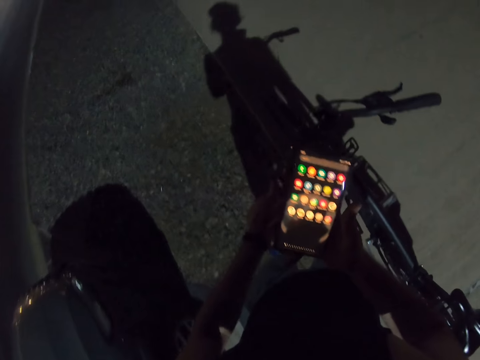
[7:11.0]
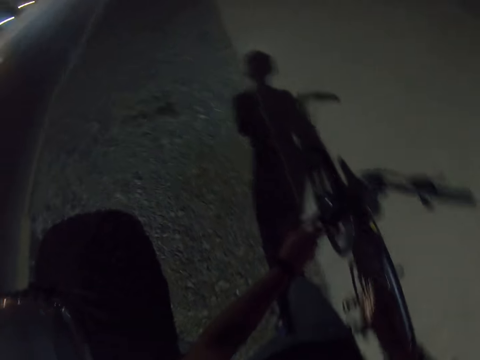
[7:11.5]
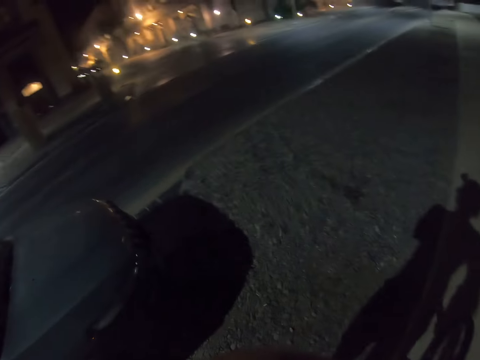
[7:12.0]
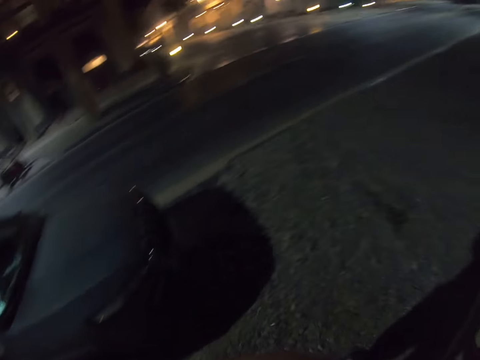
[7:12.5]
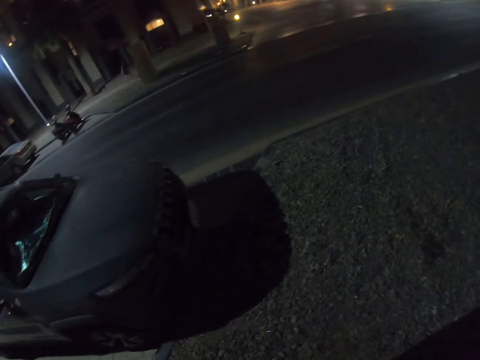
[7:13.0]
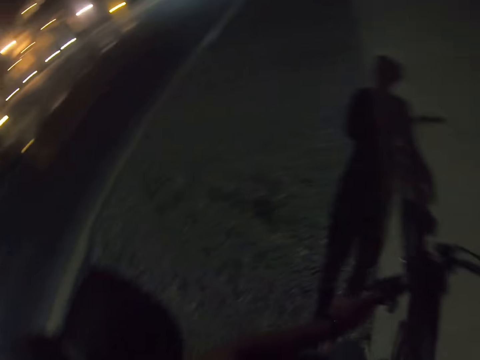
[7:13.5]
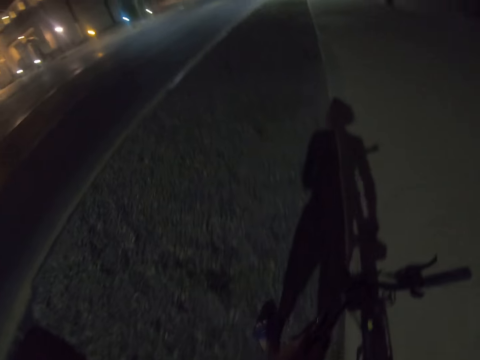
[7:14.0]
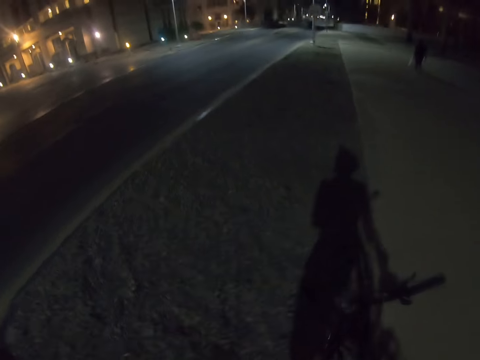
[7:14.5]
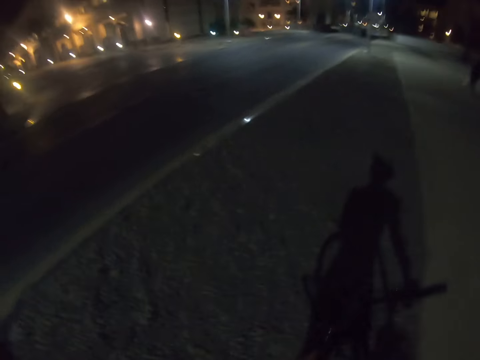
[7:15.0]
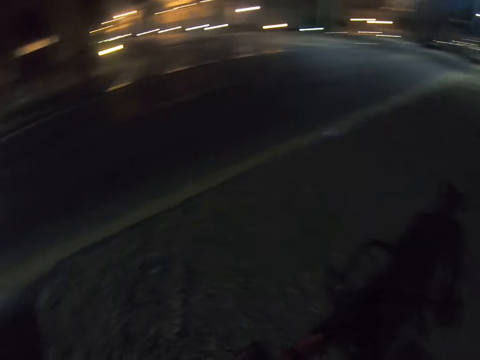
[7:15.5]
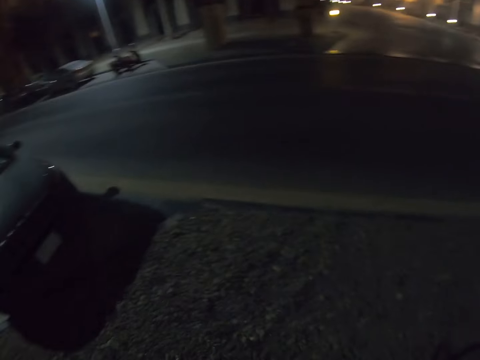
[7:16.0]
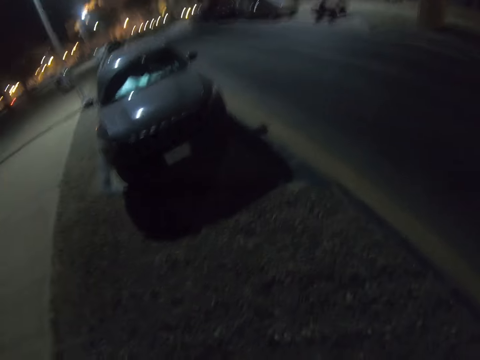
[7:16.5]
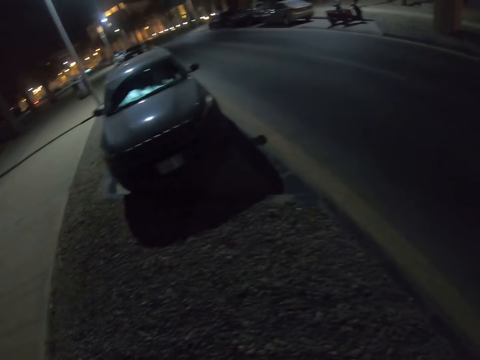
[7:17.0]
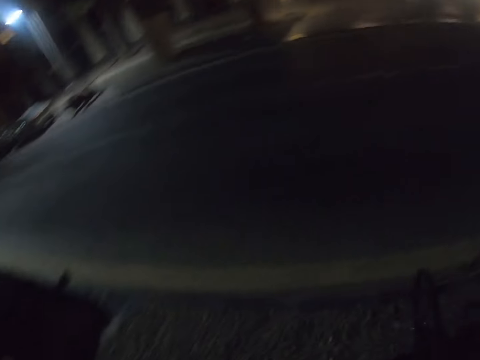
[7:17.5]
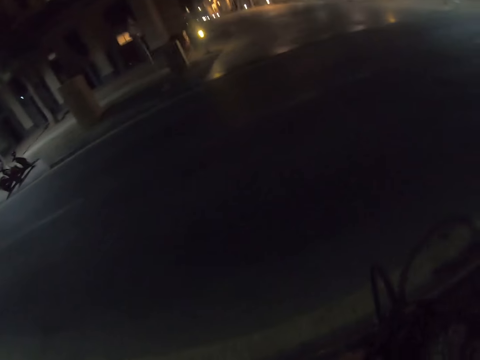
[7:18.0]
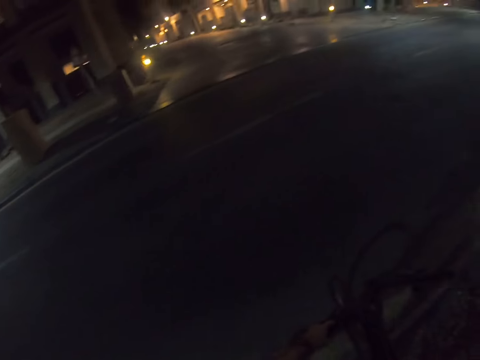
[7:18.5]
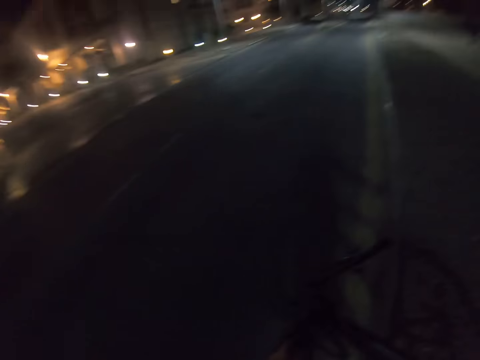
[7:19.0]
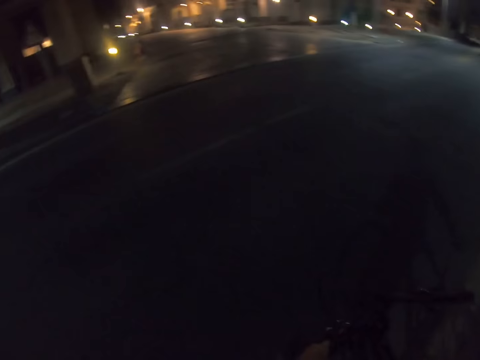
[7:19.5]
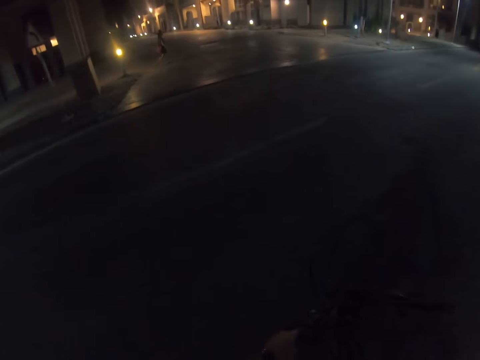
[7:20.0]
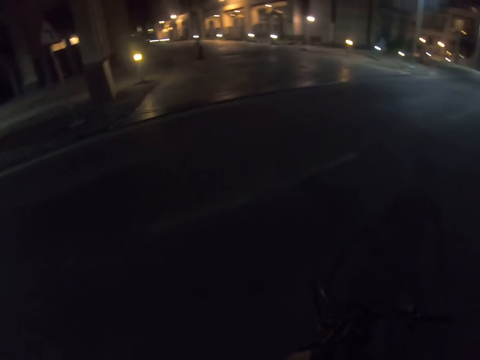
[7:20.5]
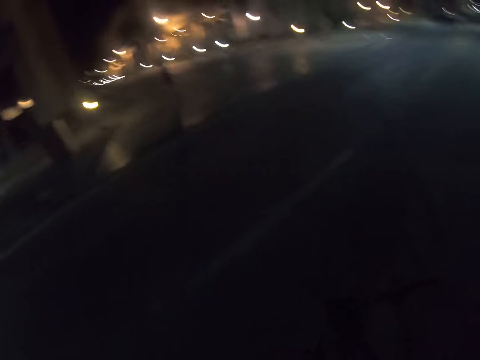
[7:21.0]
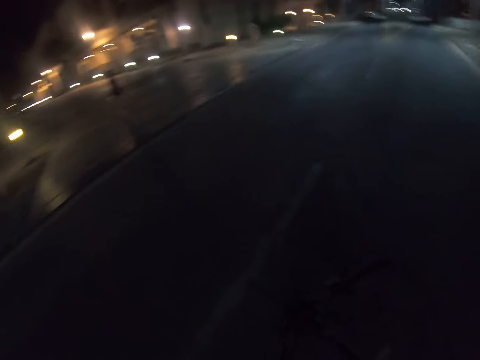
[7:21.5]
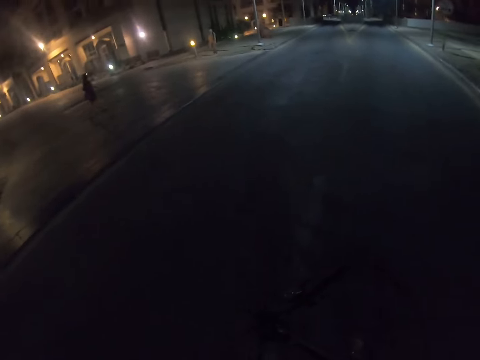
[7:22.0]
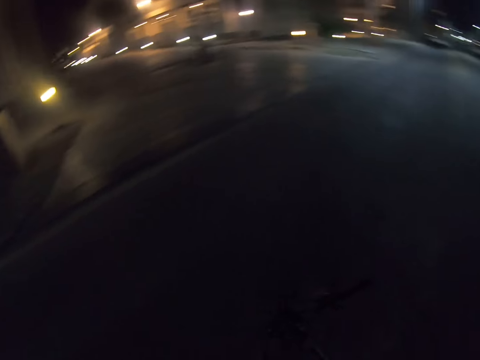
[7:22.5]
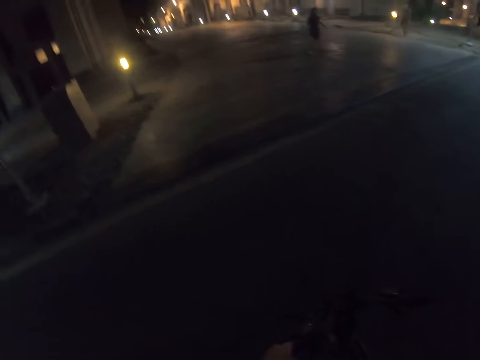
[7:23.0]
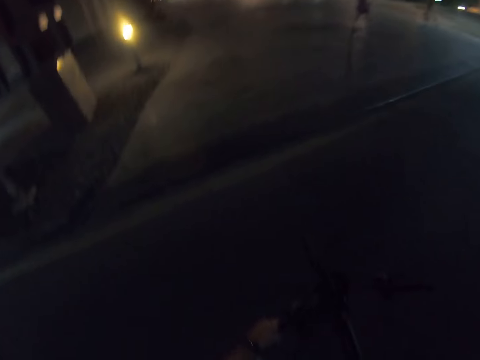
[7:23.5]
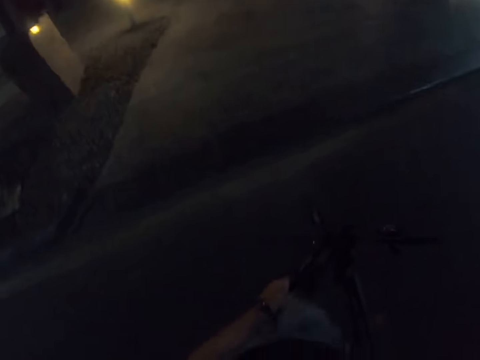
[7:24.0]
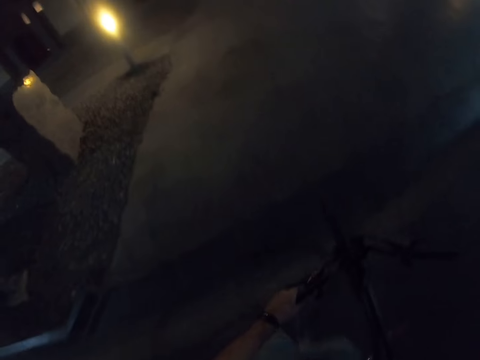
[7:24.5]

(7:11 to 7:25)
The camera wearer walks on the road. They cross the road.
